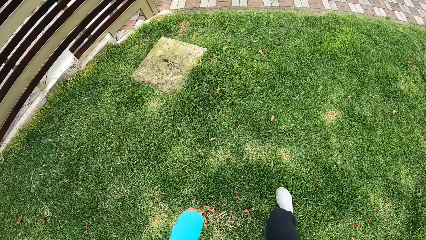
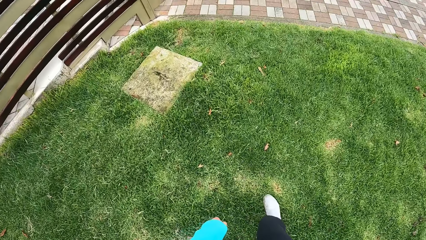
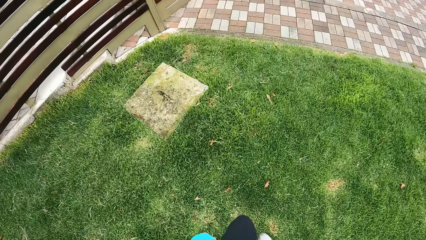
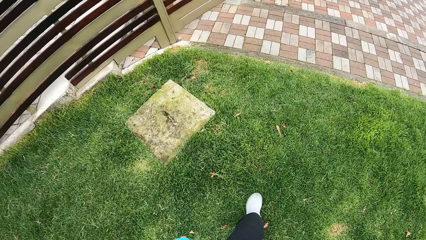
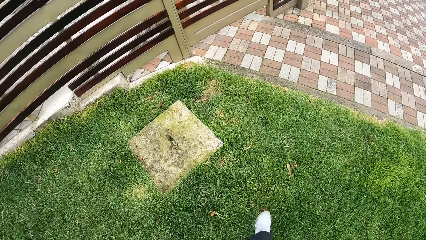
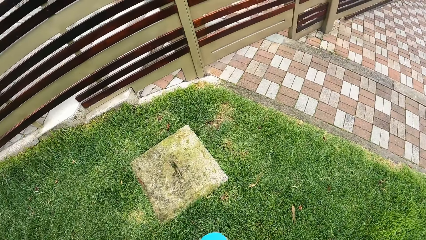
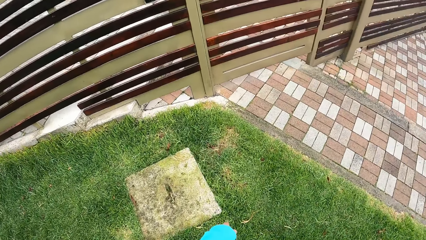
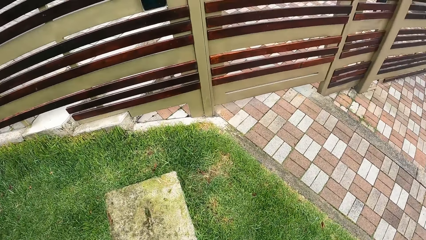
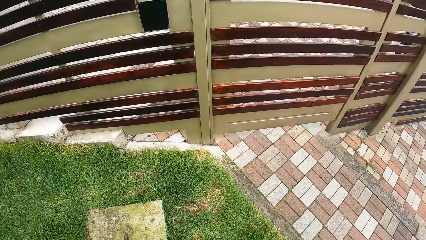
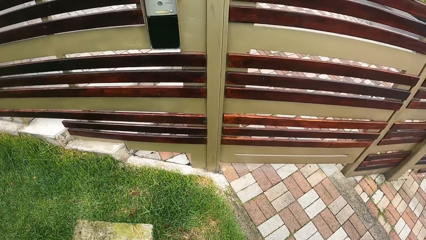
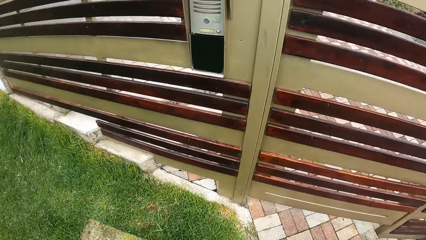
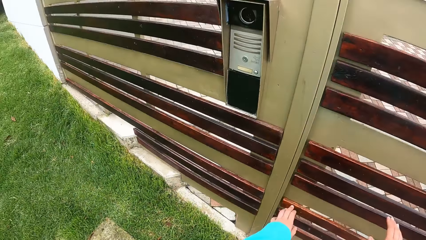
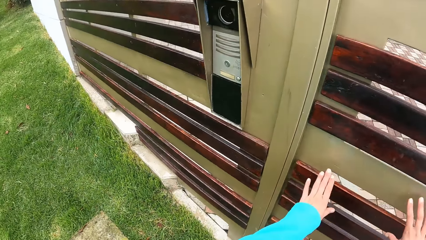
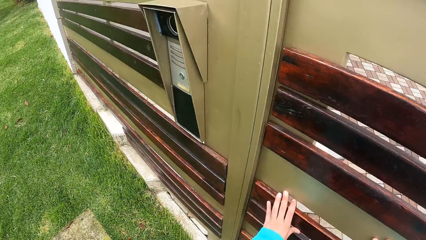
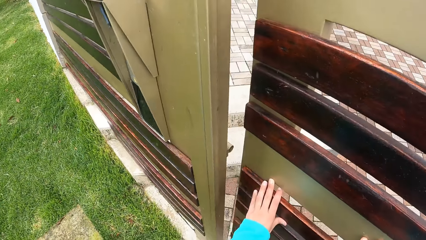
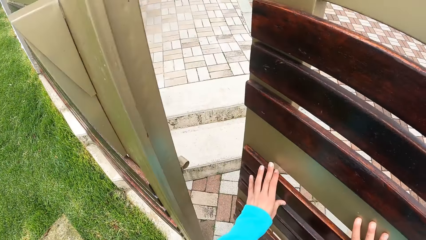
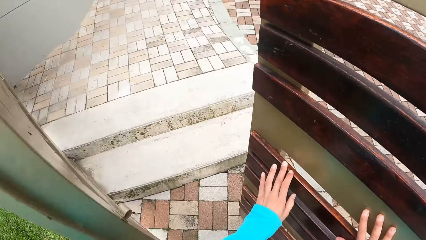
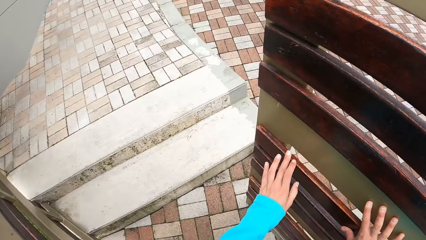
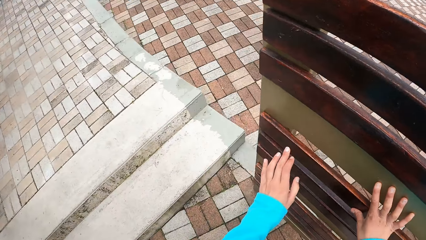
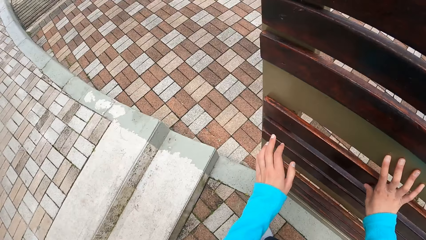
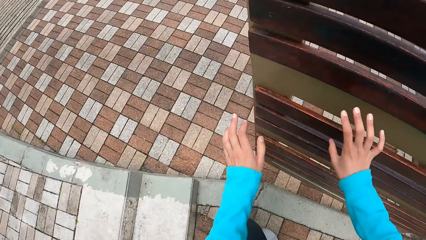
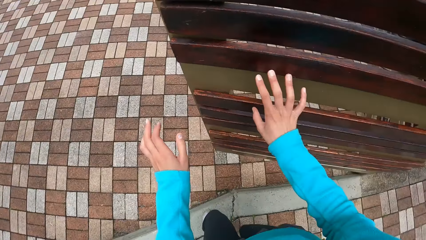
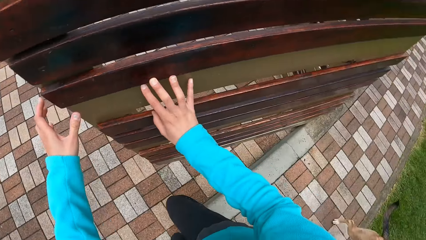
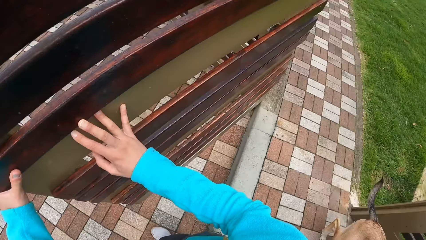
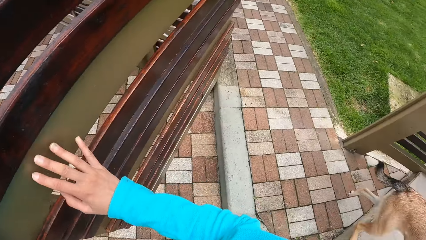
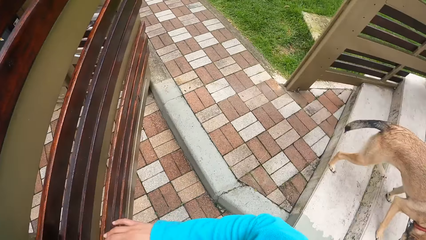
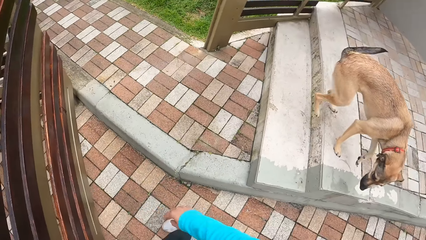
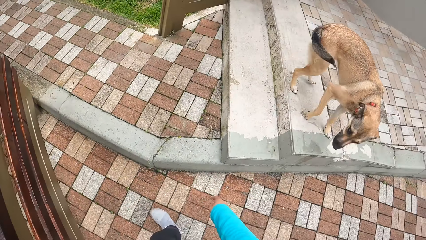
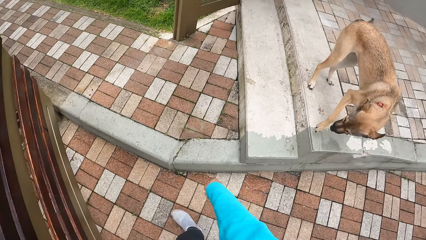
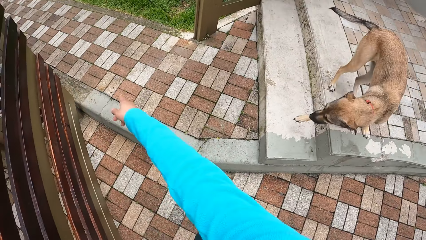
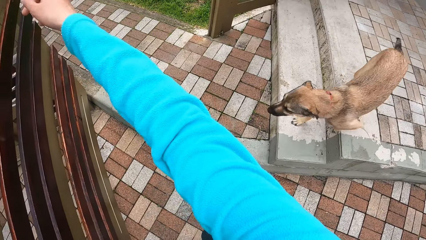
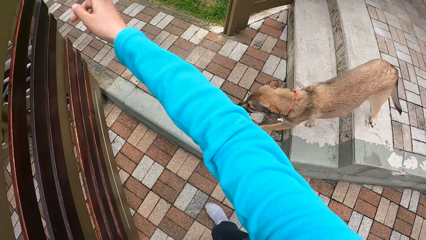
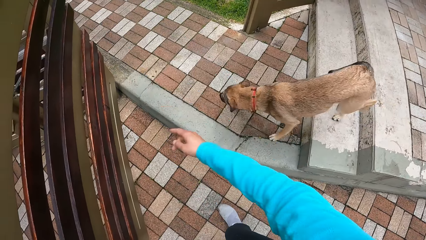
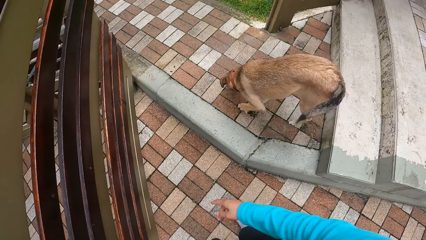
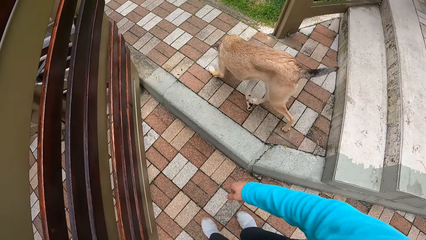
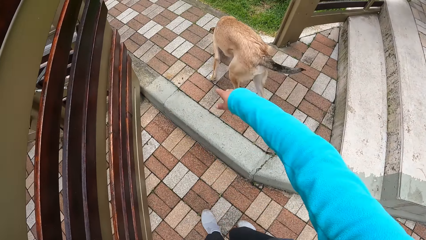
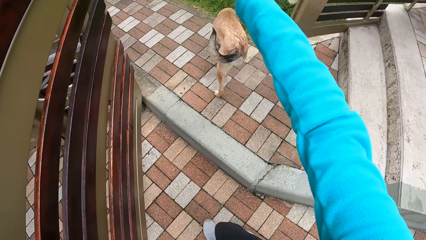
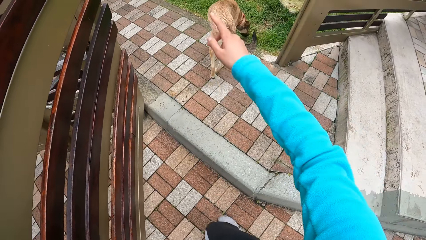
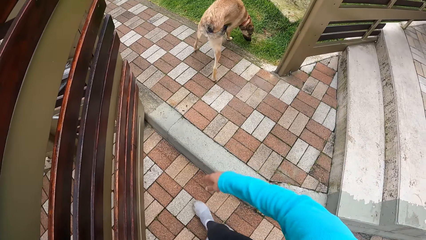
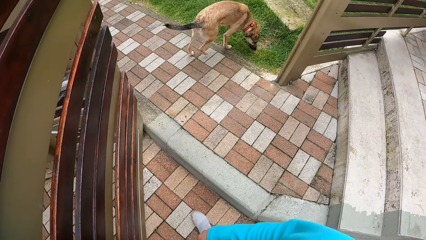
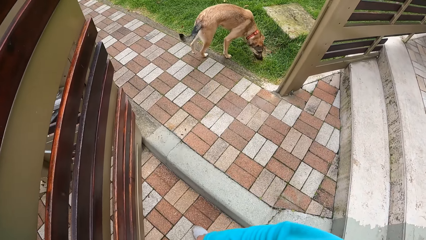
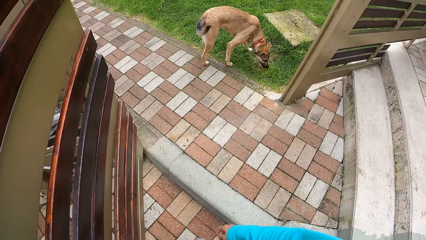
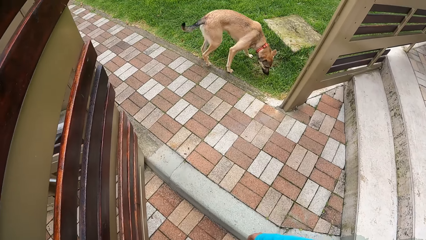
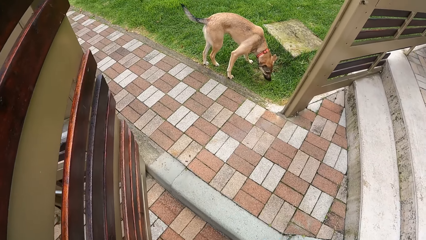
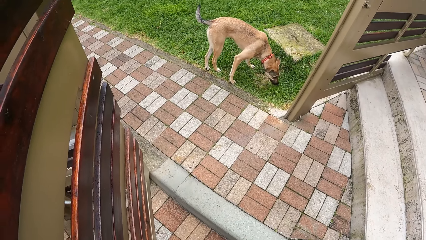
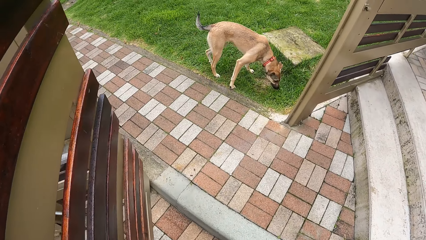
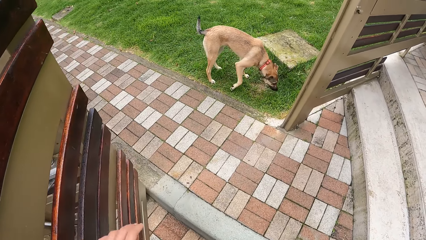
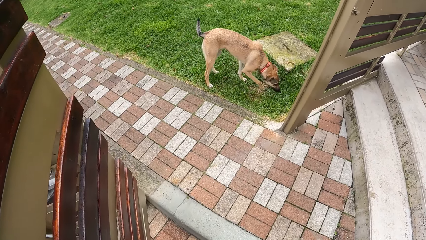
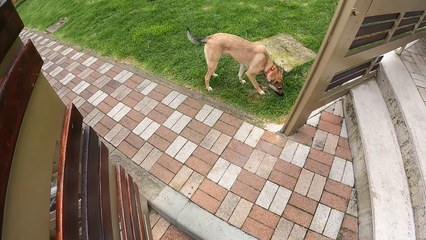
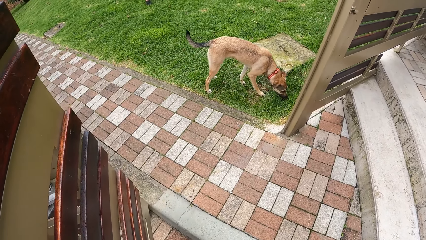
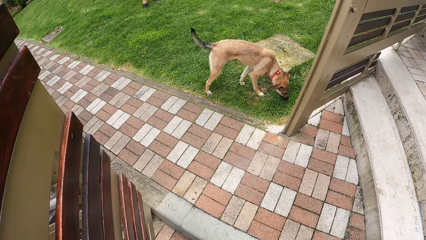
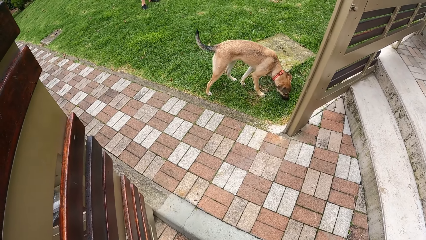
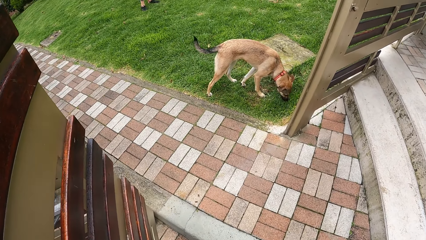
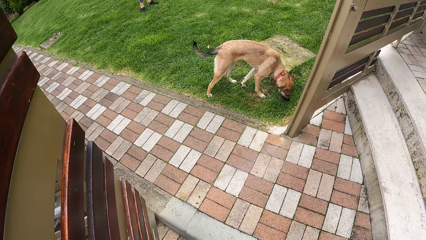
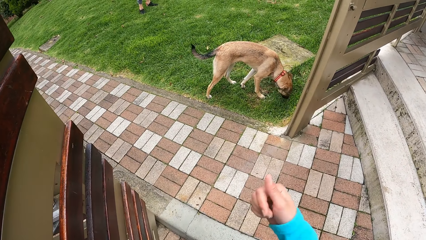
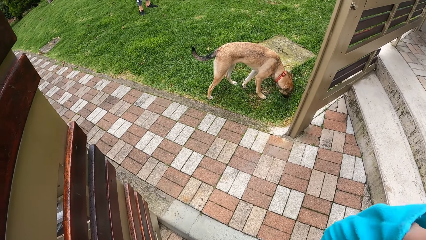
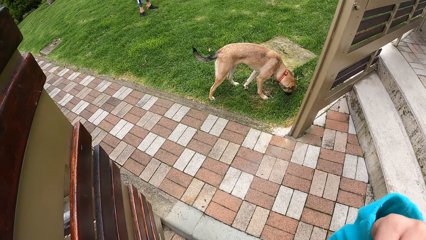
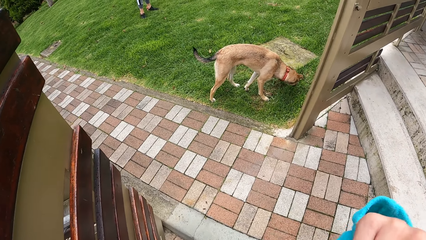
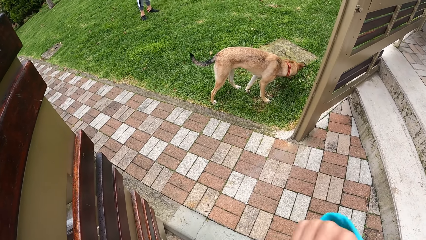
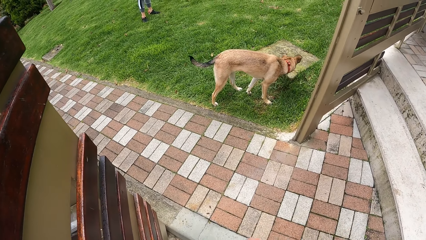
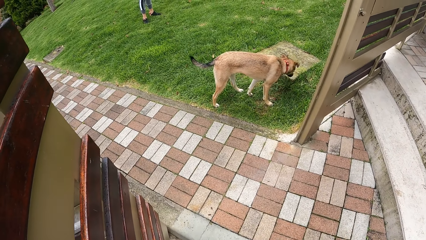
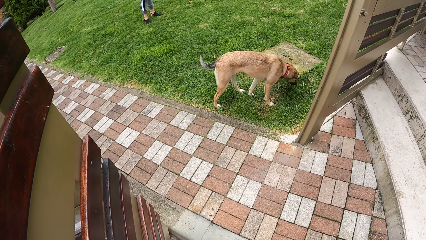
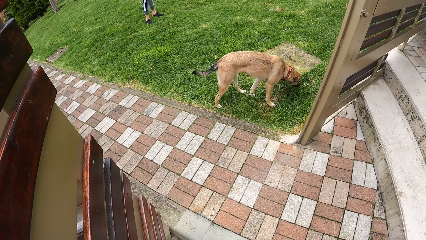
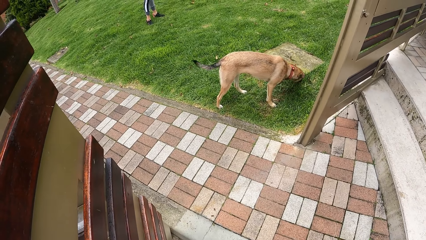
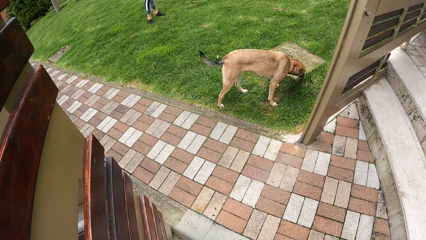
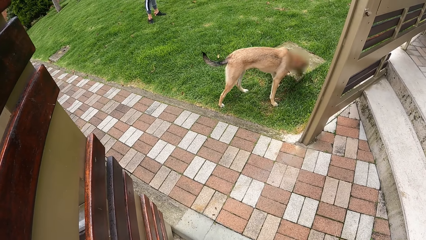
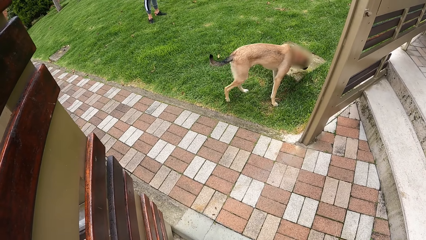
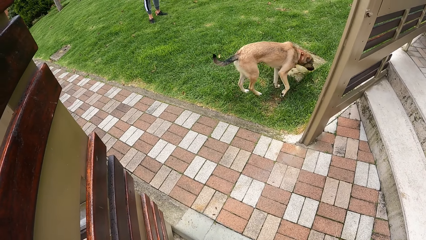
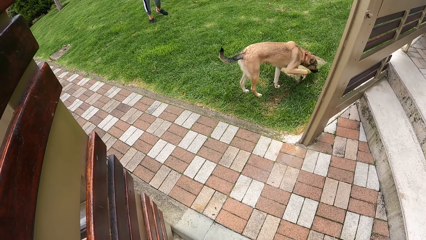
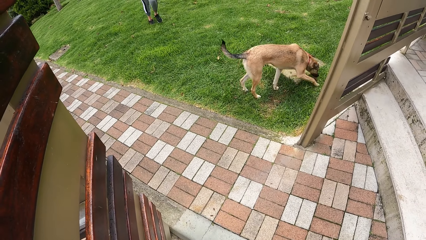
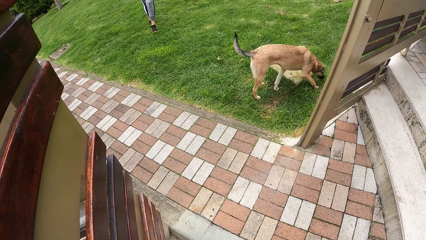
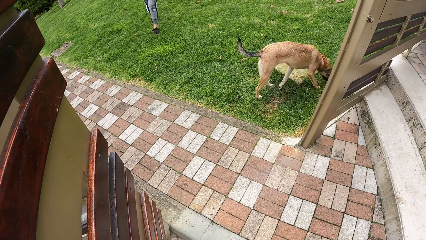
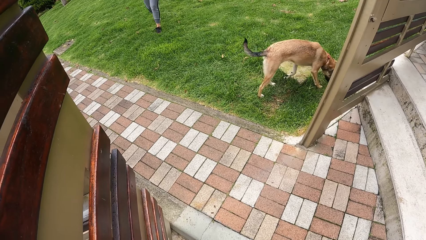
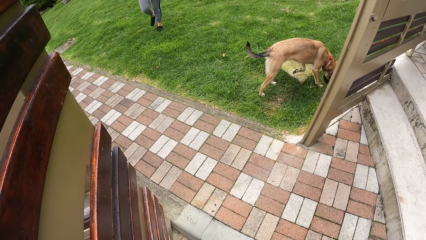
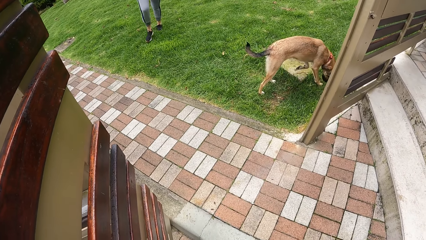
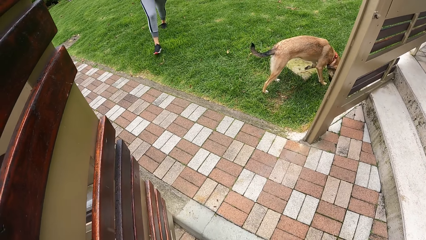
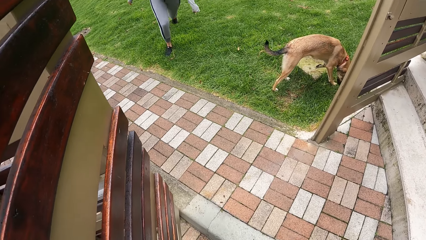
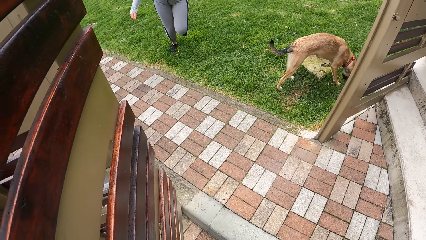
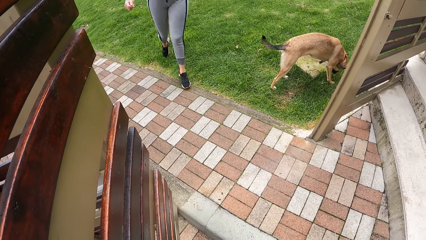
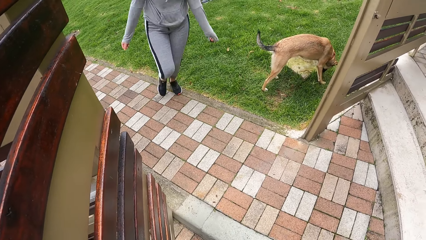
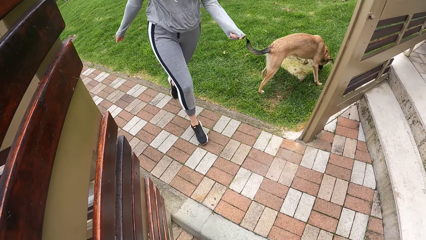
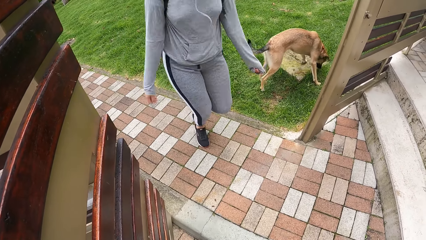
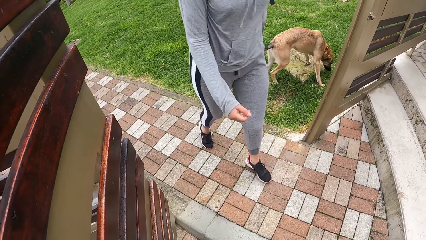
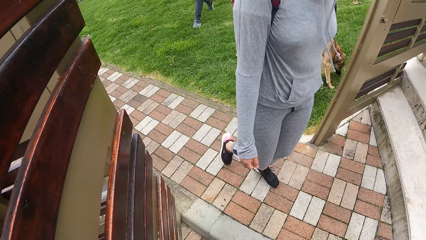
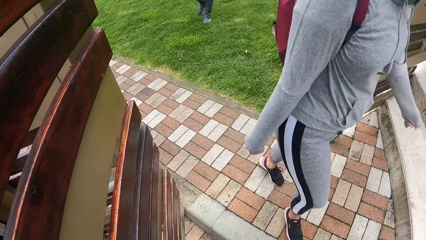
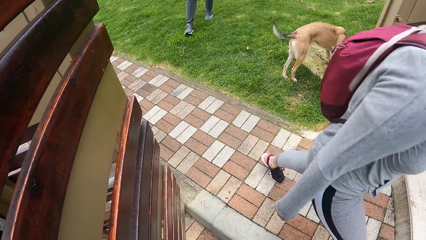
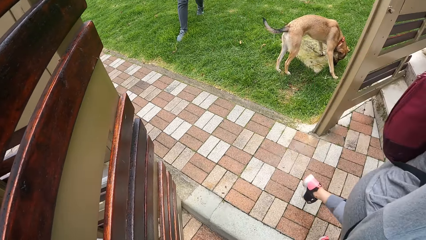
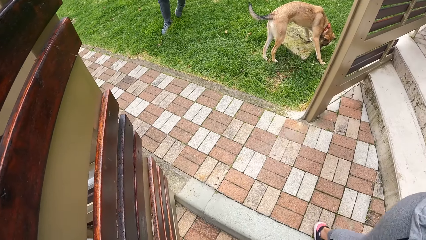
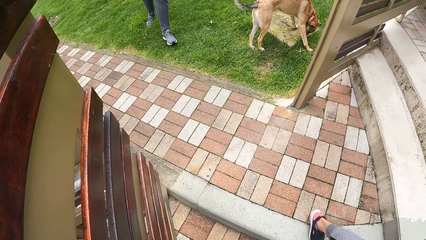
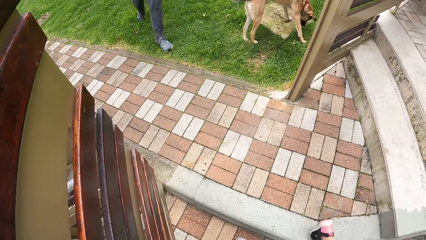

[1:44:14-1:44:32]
The camera wearer opens a gate with both hands. The dog walks down the stairs. The camera wearer points at a direction. The dog walks out the gate. The woman runs towards the camera wearer.
